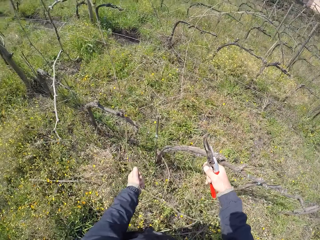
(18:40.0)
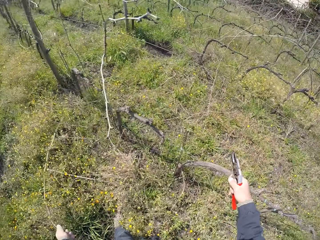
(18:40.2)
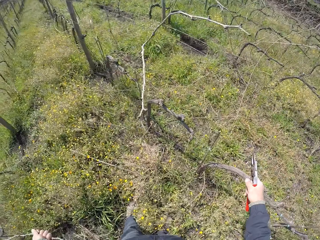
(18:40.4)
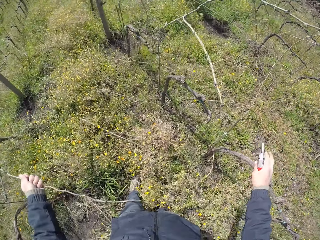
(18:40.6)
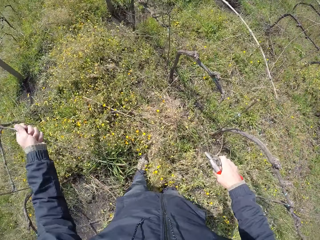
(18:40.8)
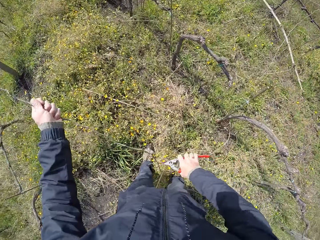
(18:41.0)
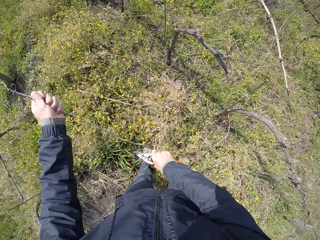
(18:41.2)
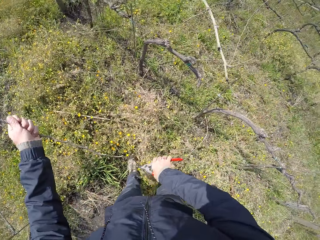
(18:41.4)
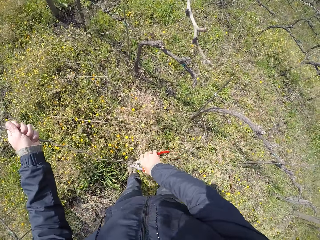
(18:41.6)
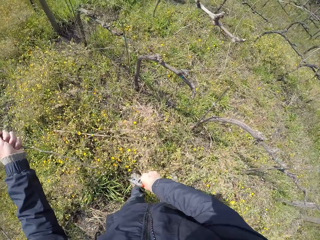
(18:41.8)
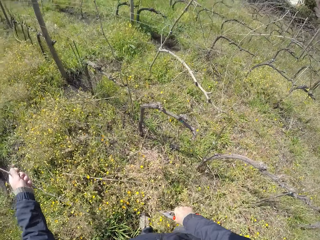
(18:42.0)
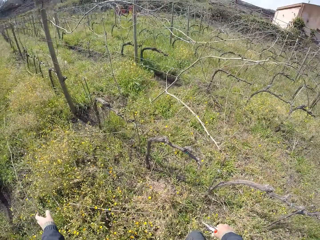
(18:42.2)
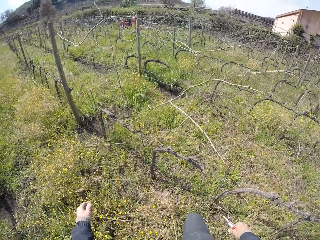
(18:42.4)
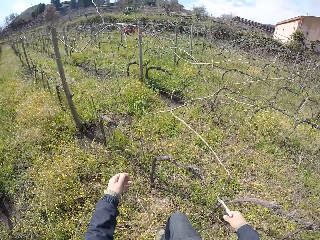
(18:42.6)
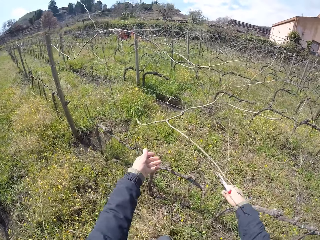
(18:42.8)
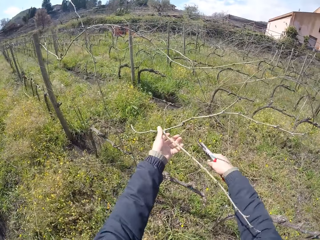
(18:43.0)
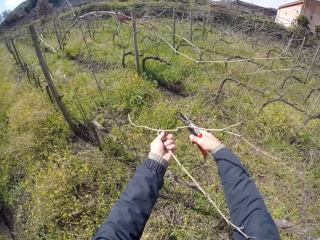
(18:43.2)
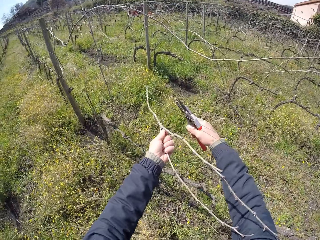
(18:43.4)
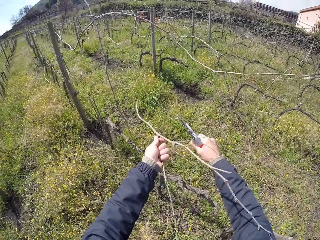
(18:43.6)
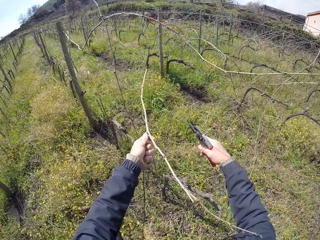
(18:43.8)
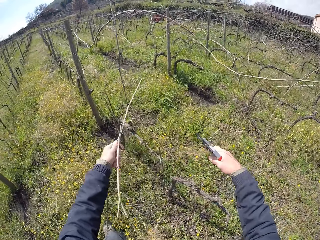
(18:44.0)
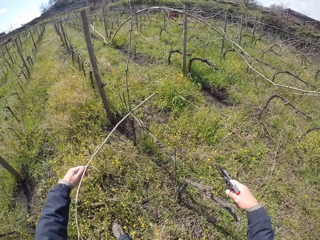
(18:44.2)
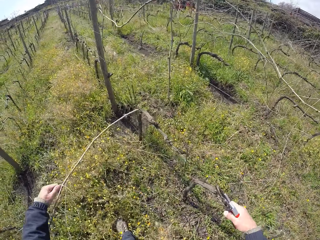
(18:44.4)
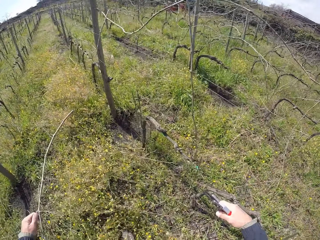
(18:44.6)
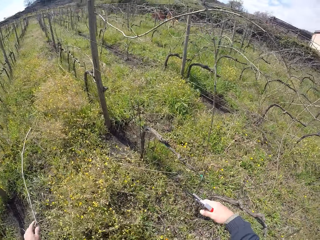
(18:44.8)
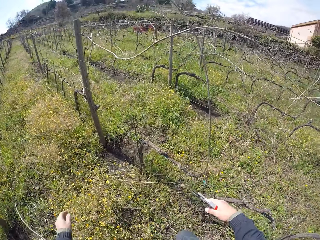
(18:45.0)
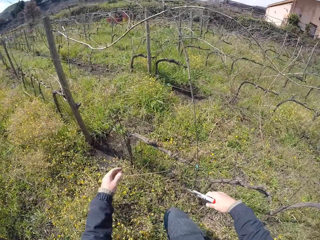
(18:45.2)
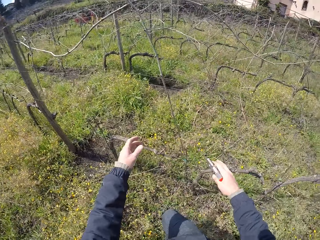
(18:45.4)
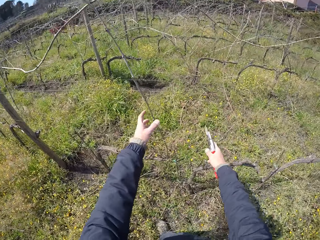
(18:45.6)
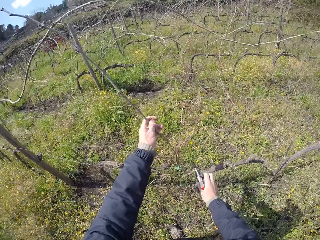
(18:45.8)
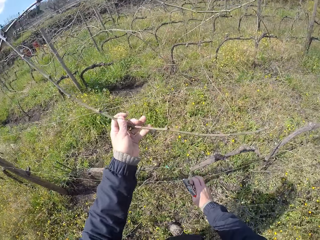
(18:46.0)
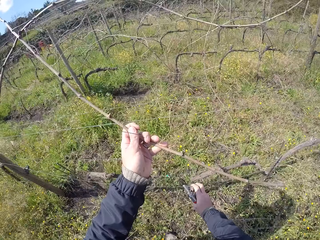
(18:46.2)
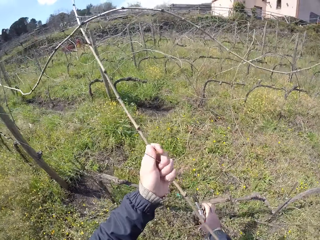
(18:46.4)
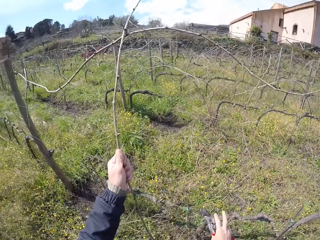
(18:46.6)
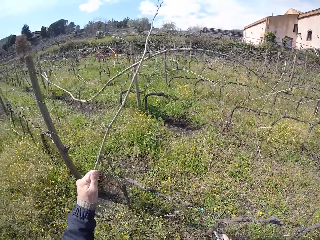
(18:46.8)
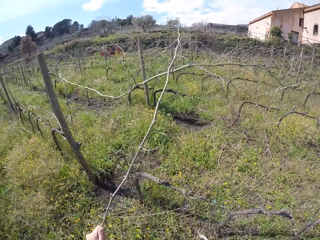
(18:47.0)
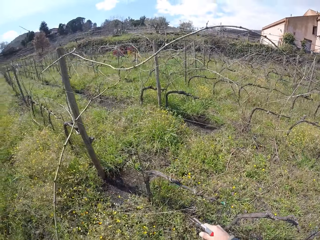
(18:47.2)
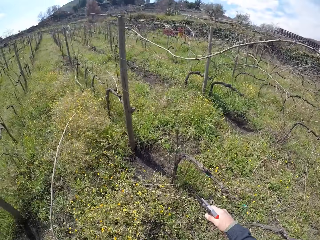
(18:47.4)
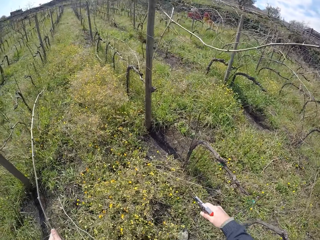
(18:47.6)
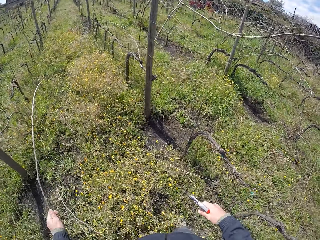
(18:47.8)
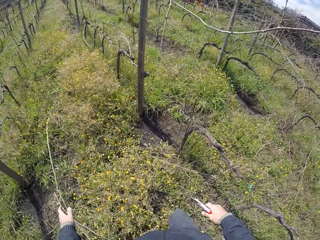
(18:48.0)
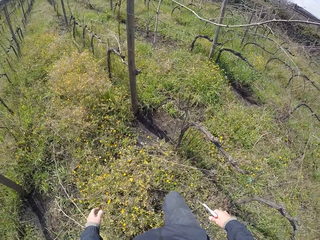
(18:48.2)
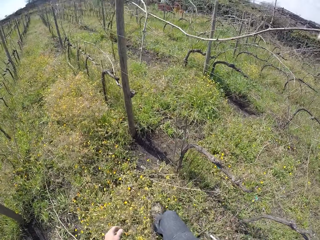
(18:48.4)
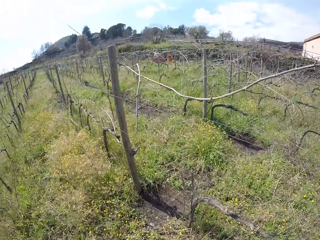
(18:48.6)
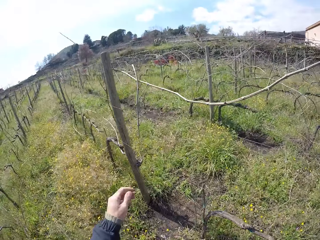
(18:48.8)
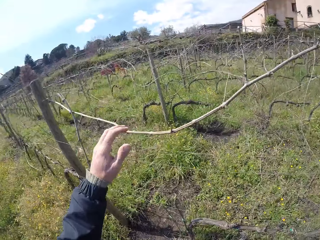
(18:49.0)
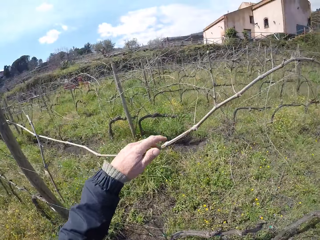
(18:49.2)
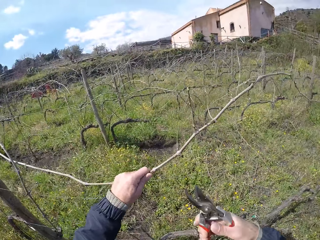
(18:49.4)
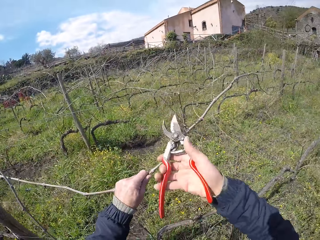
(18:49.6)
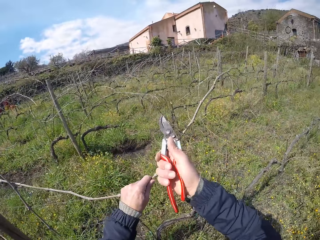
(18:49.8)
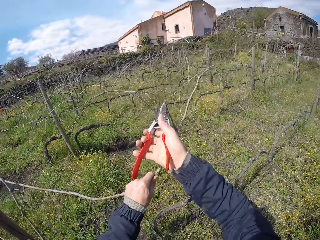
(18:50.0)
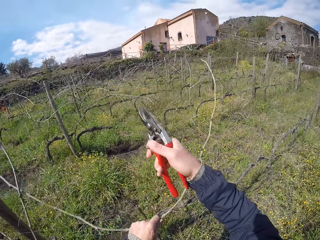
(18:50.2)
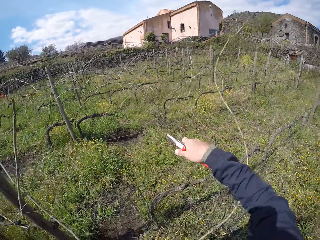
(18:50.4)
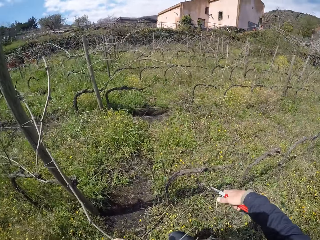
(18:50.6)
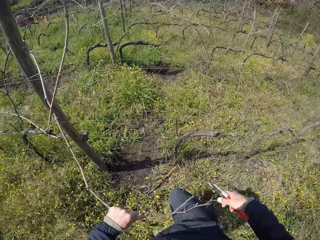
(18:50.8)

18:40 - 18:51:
The camera wearer pulls the twig away using his left hand. He holds the twig. He drops the twig on the ground with his left hand. He holds another twig with his left hand. He cuts the twig from the barb wire with the pair of pliers in his right hand. He pulls the twig using his left hand. He drops the twig on the ground with his left hand. He touches the twig using his left hand. He pulls the twig from the barb wire with his left hand. He drops the twig on the ground with his left hand. He walks. He touches the twig using his left hand. He pulls the twig from the barb wire with his left hand. He cuts the twig from the barb wire with the pair of pliers in his right hand.

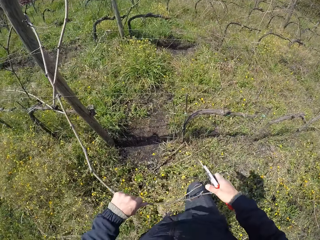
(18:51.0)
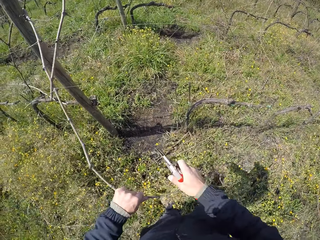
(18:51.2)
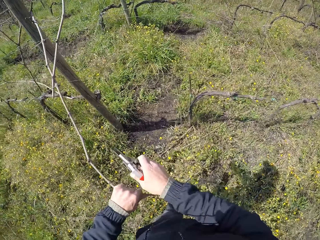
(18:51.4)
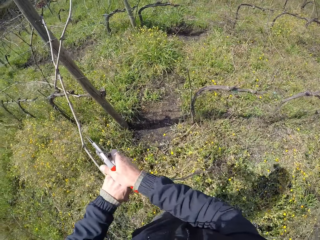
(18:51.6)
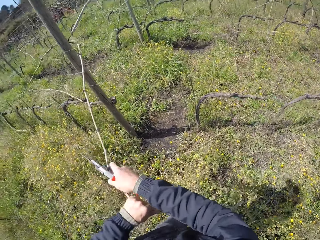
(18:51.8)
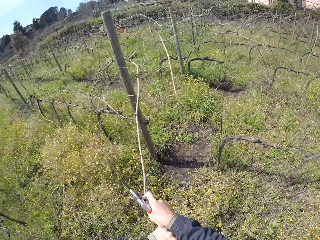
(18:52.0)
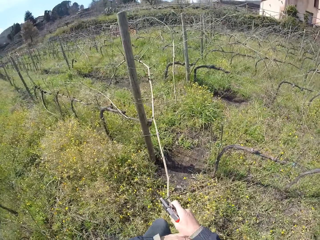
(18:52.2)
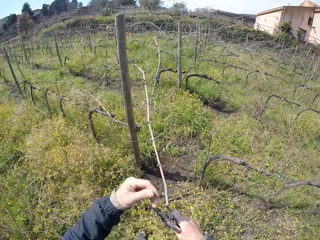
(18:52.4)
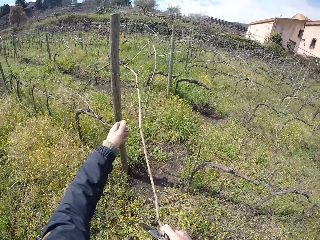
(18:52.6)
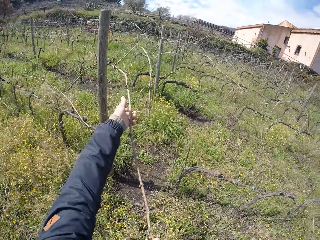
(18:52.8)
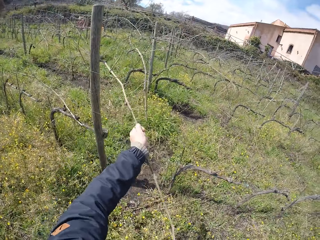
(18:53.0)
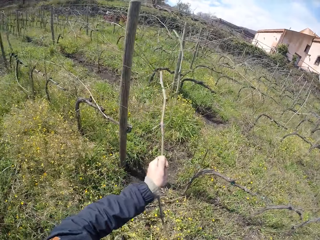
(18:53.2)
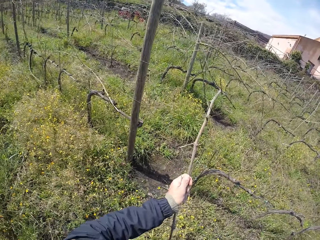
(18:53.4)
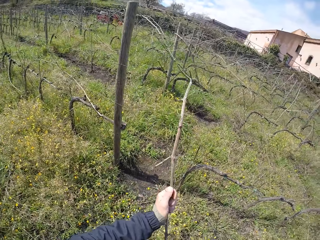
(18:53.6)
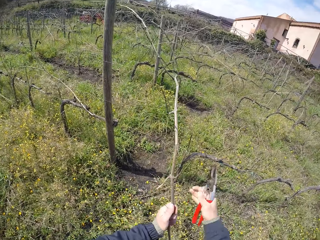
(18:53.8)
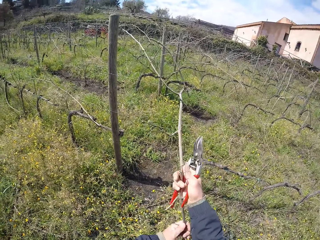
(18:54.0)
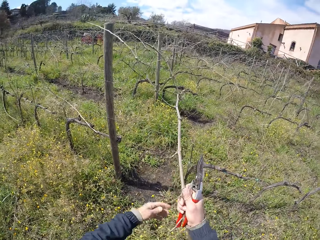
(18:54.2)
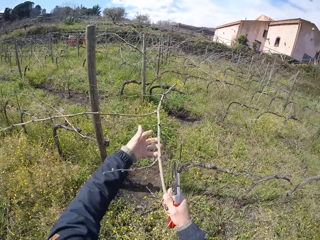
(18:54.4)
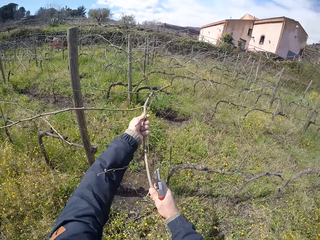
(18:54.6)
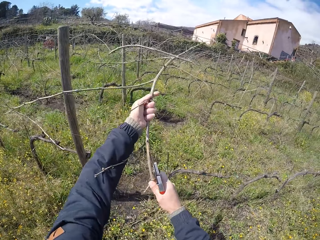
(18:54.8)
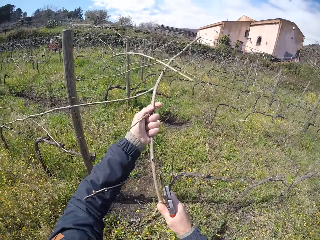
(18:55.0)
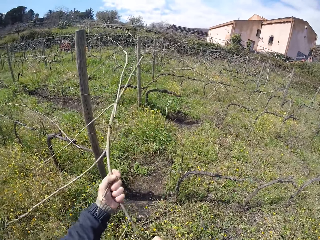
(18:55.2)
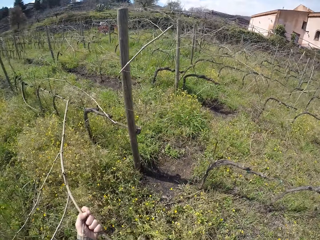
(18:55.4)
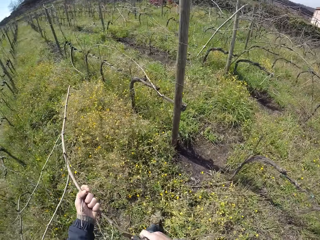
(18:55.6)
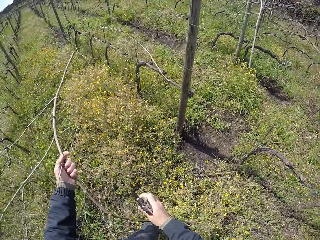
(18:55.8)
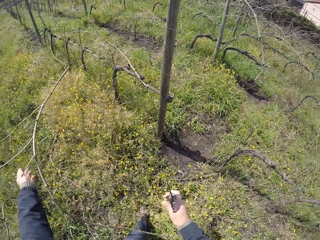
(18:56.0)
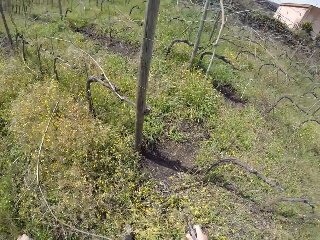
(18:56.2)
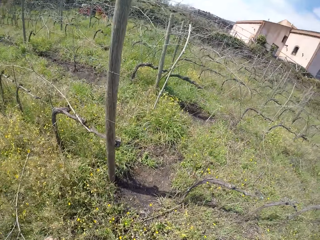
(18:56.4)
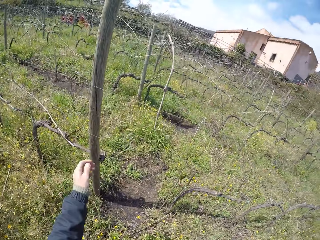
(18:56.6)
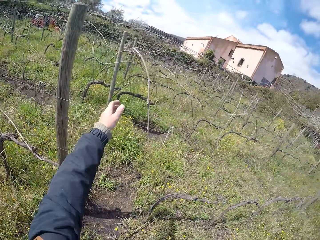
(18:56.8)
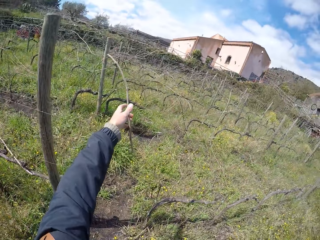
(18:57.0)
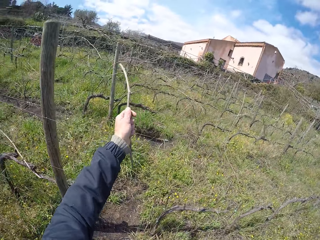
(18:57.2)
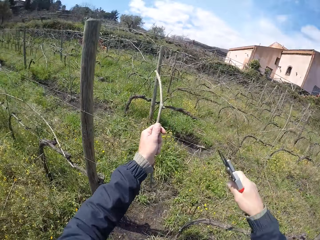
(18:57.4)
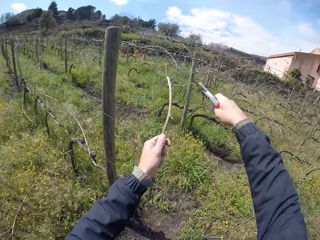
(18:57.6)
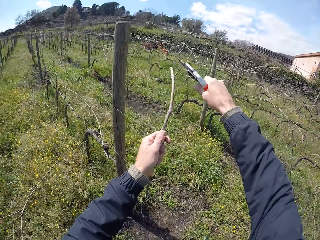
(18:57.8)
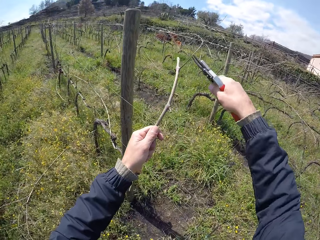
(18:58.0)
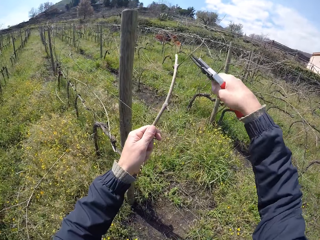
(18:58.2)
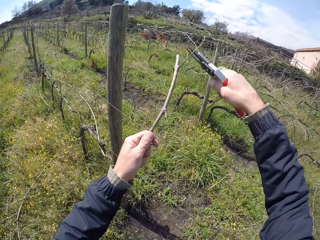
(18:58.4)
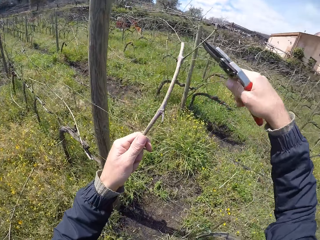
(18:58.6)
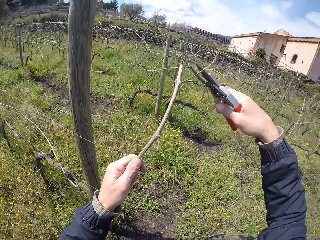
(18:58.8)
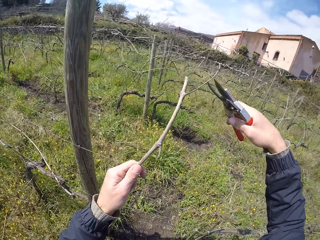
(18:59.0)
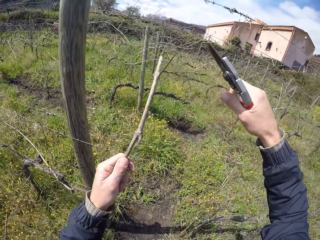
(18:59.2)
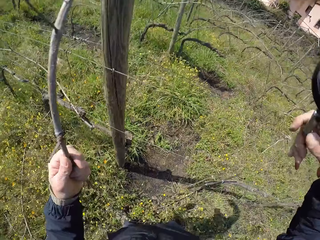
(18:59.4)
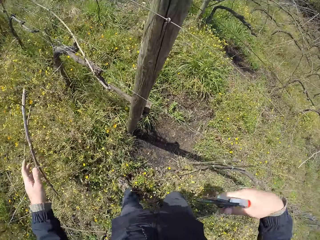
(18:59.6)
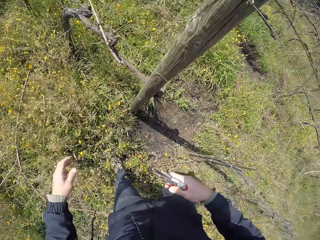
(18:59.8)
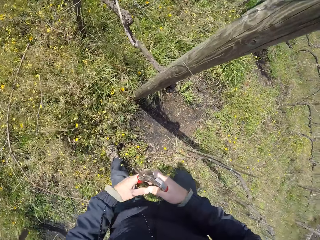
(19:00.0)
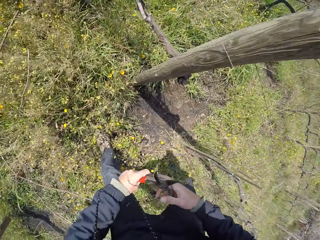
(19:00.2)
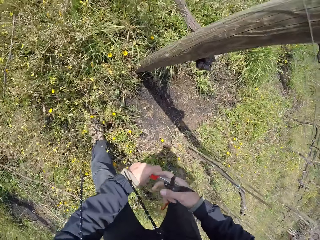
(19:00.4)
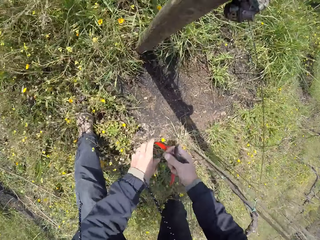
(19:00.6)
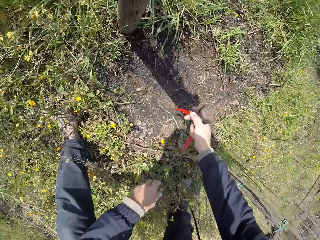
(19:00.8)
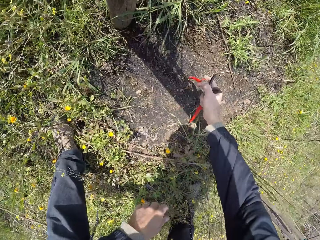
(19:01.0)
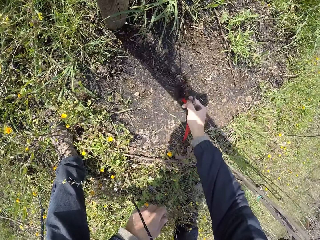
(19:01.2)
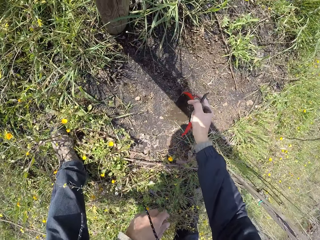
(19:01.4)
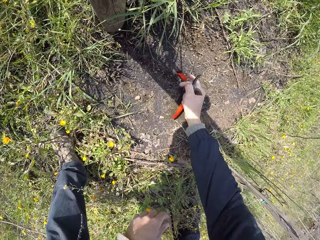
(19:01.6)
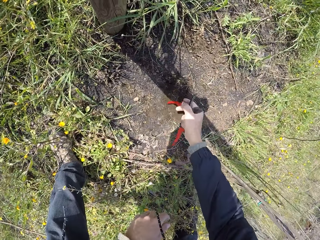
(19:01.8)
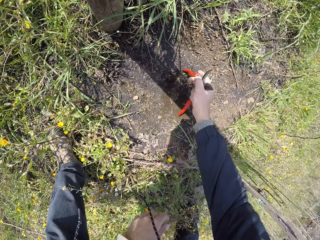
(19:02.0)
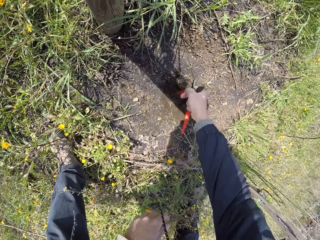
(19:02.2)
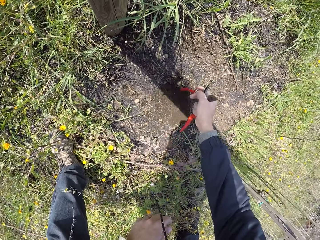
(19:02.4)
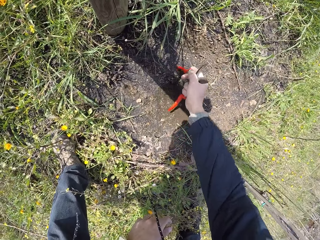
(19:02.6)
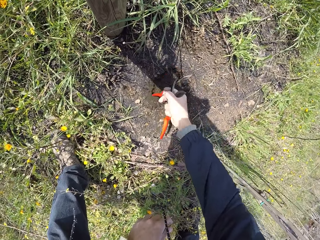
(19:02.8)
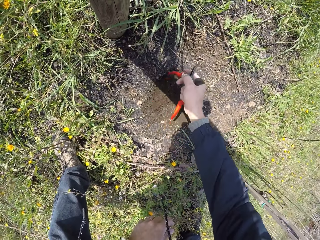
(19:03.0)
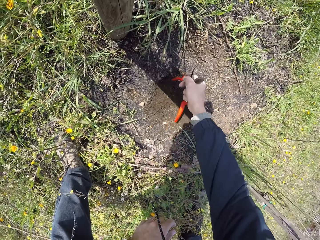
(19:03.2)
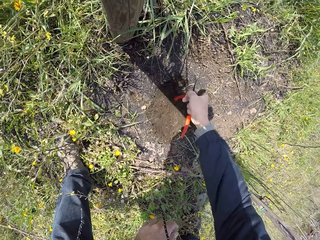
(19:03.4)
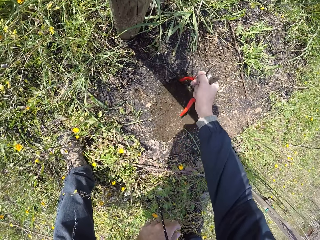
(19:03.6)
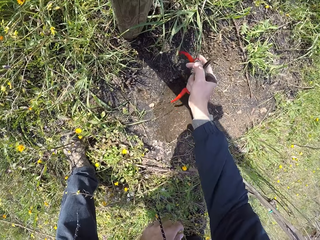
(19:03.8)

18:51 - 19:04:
The camera wearer drops the twig to the ground. He holds the twig with his left hand. He pulls the twig from the barb wire with his left hand. He holds the twig with his right hand. He holds the twig with both his hands. He pulls the twig using his left hand. He drops the twig on the ground with his left hand. He pulls the twig from the barb wire with his left hand. He touches the twig using his left hand. He cuts the twig from the barb wire with the pair of pliers or pruning shears in his right hand. He drops the twig on the ground with his left hand. He holds the pruning shears with both hands. He removes his hand from the pruning shears. He digs the ground with the handle of the pair of pliers in his right hand.
